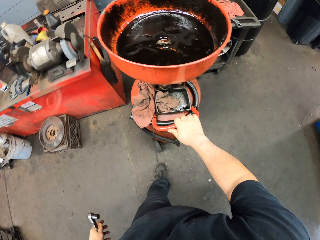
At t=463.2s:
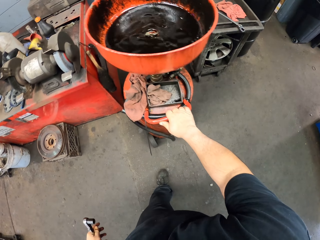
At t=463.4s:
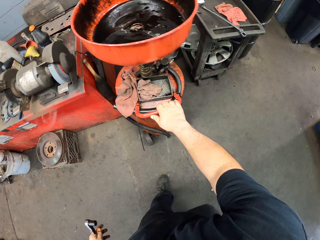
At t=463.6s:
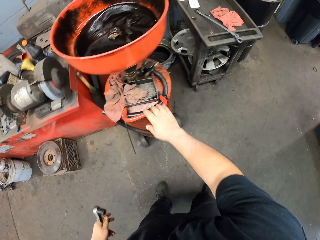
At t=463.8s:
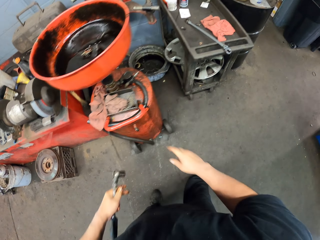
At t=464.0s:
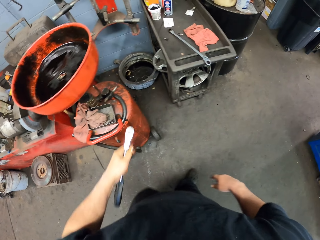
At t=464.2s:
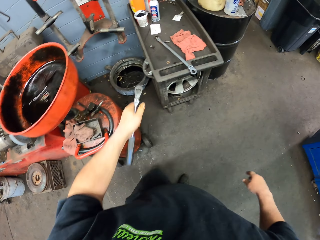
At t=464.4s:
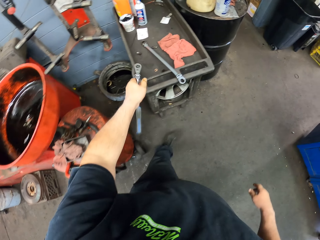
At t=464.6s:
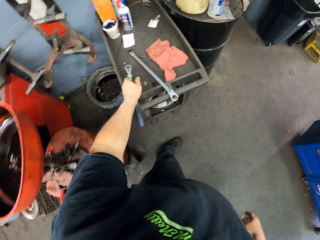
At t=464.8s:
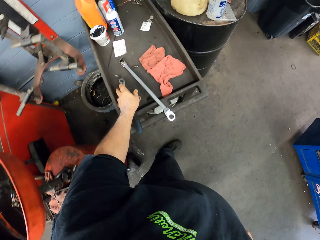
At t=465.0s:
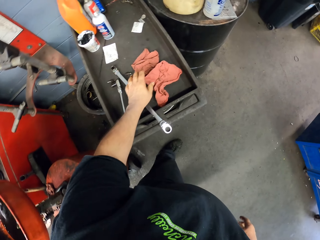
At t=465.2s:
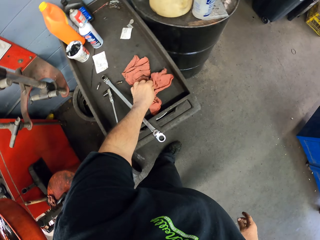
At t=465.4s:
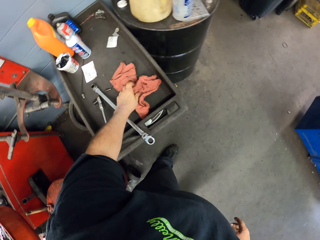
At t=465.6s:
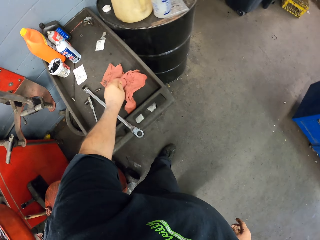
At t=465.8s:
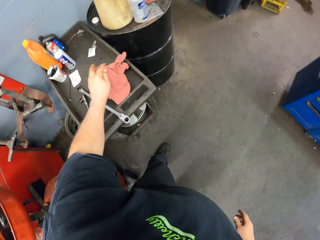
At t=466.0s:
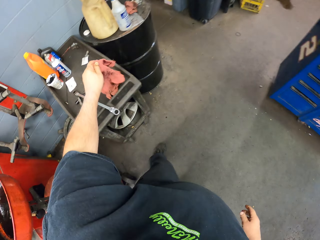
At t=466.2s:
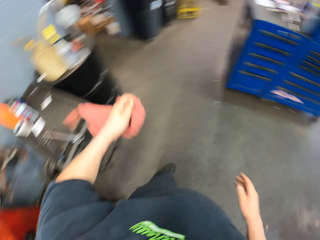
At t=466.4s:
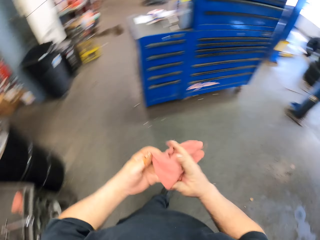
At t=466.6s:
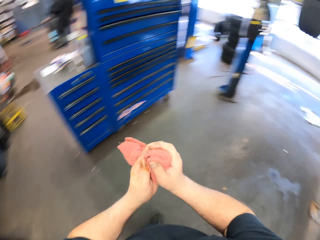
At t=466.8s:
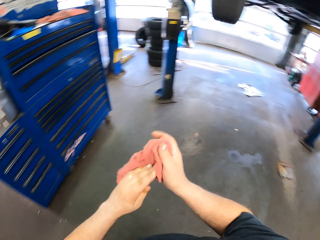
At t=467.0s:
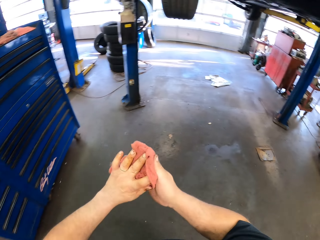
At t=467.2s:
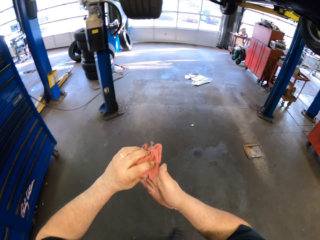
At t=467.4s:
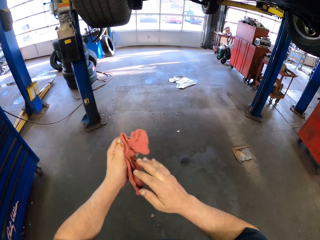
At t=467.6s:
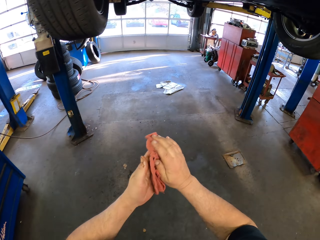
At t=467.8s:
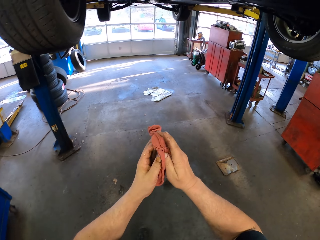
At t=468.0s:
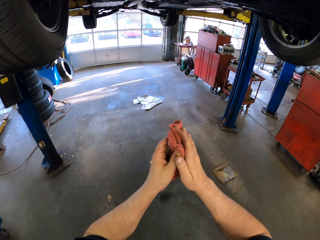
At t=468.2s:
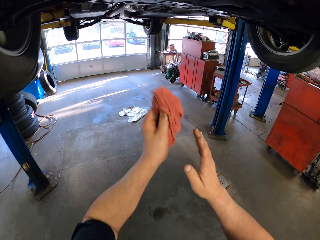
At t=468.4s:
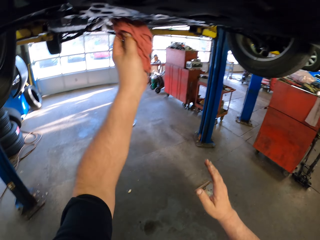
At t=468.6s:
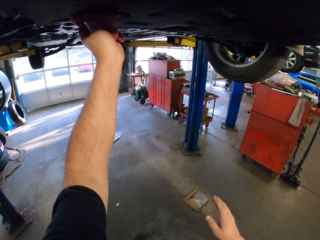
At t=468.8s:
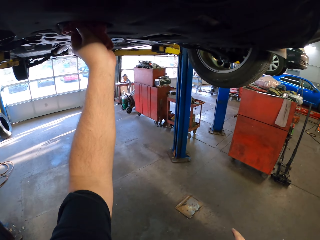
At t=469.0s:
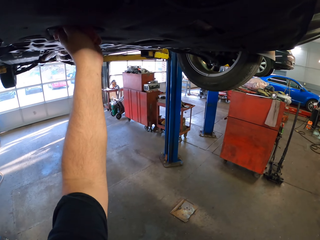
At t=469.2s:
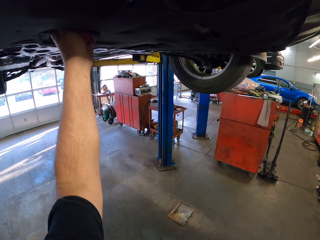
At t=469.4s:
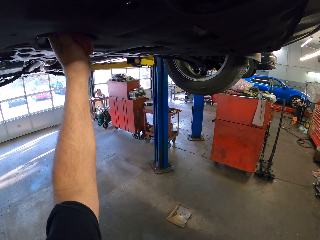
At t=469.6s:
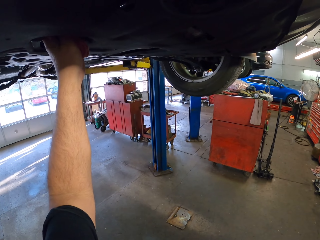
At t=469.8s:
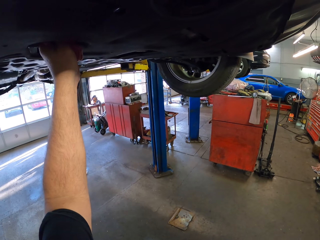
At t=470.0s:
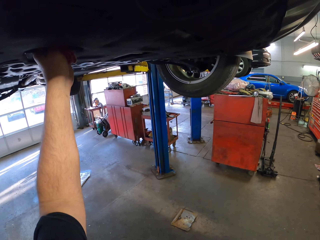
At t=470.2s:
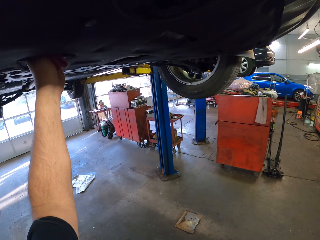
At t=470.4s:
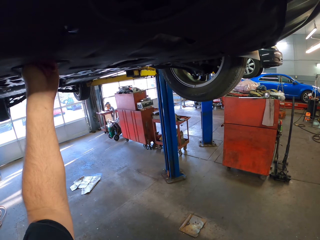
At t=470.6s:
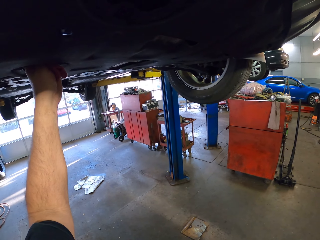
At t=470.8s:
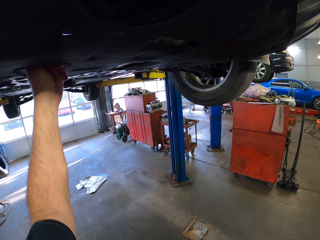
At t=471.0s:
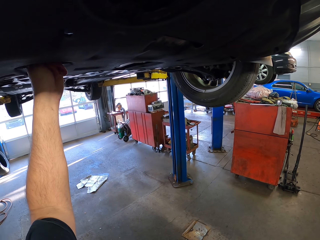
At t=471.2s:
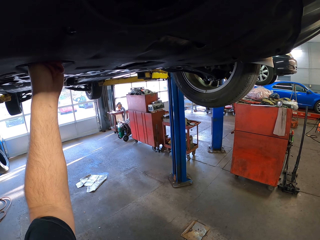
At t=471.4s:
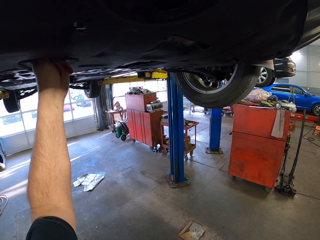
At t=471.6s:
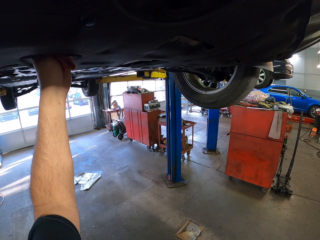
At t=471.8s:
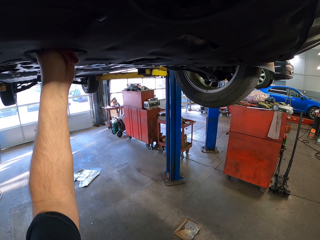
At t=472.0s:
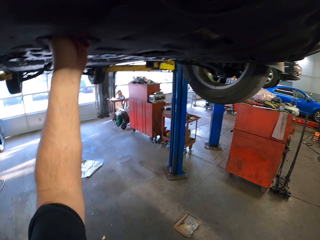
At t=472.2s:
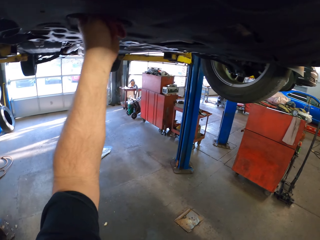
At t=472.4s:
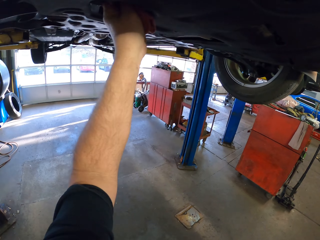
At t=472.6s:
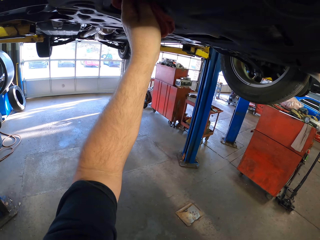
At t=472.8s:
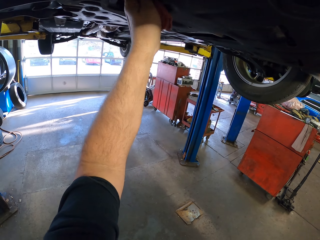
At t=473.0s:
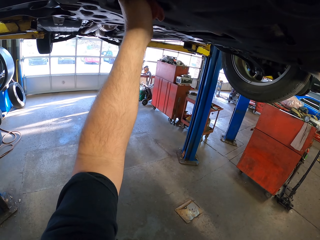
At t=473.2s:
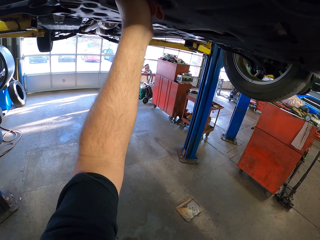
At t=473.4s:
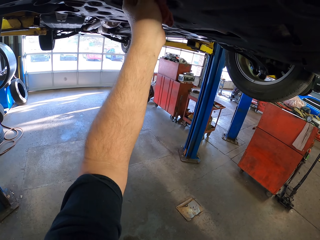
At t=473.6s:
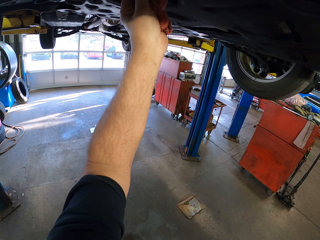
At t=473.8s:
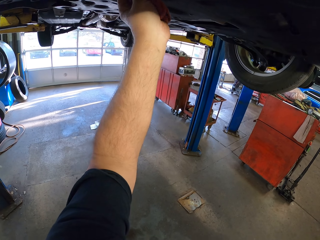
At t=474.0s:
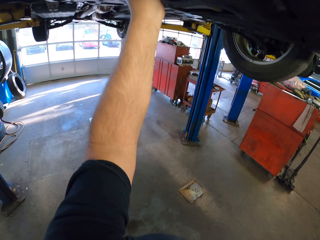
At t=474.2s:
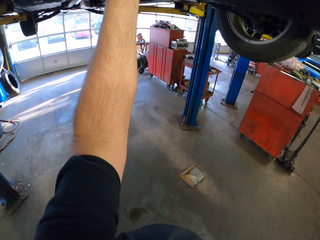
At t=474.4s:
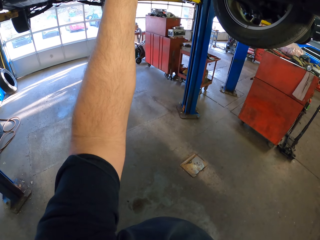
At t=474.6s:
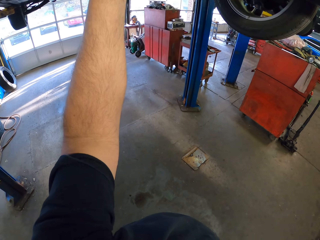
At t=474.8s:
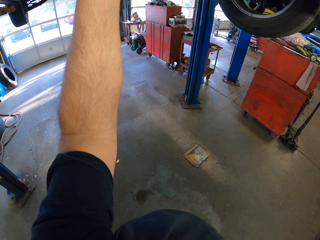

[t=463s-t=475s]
The camera wearer puts the ratchet spanner or wrench on the tool tray. He picks up the cloth from the tool tray. He wipes his hands using the cloth. He wipes under the vehicle using the cloth.

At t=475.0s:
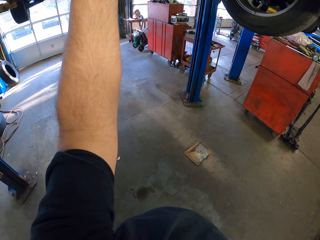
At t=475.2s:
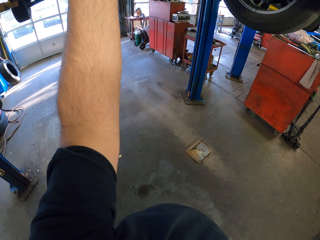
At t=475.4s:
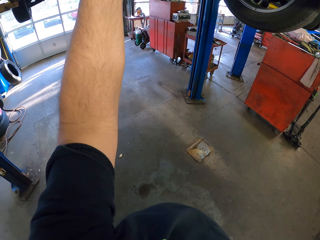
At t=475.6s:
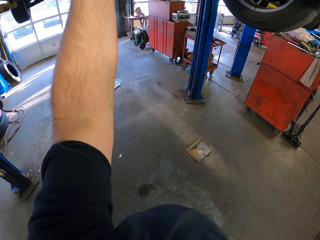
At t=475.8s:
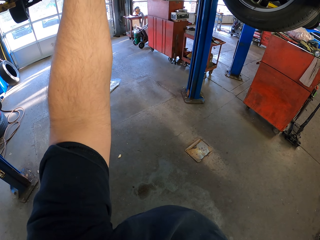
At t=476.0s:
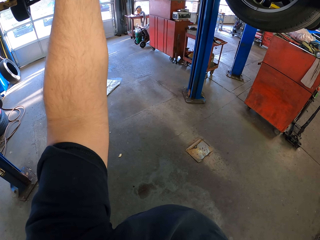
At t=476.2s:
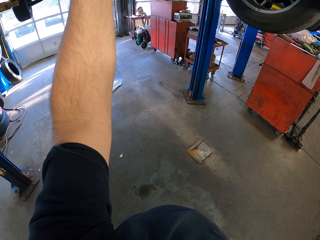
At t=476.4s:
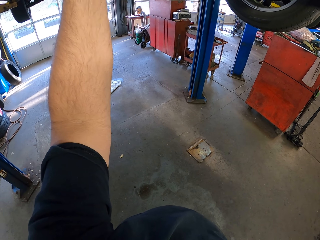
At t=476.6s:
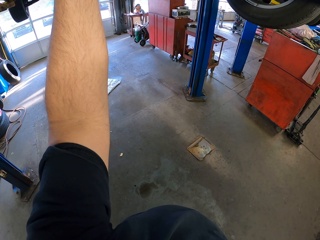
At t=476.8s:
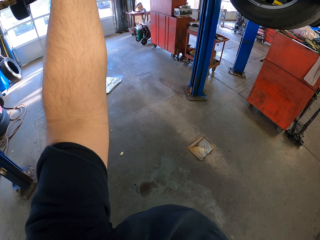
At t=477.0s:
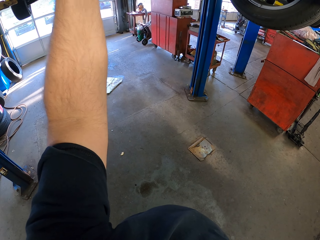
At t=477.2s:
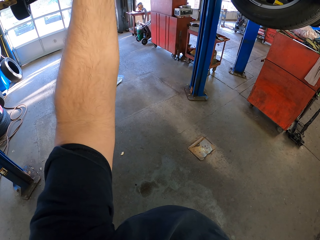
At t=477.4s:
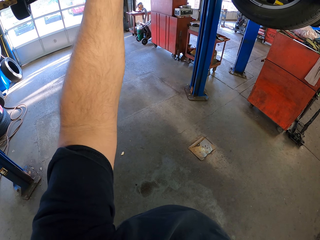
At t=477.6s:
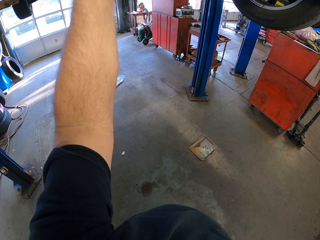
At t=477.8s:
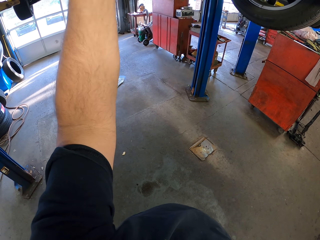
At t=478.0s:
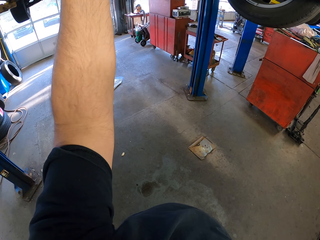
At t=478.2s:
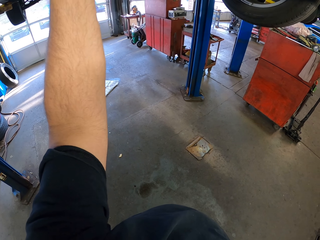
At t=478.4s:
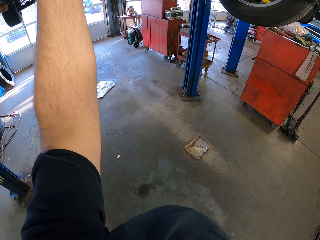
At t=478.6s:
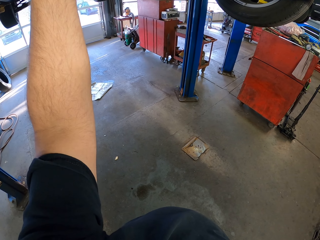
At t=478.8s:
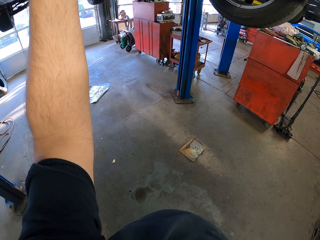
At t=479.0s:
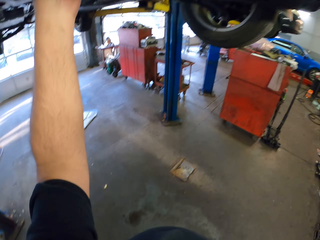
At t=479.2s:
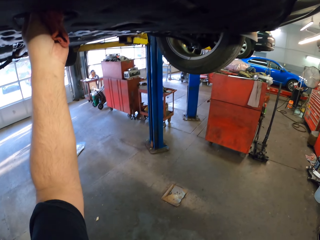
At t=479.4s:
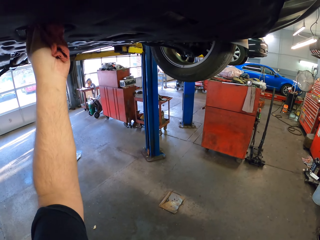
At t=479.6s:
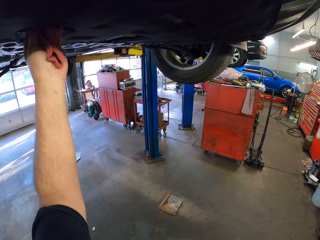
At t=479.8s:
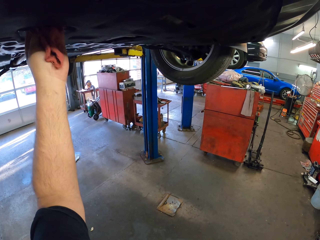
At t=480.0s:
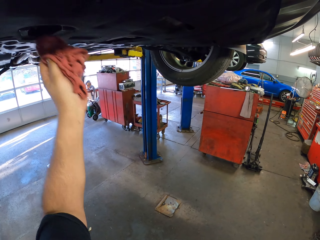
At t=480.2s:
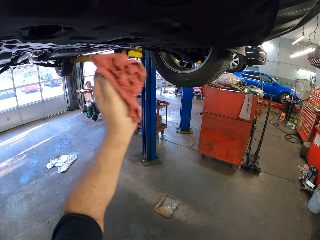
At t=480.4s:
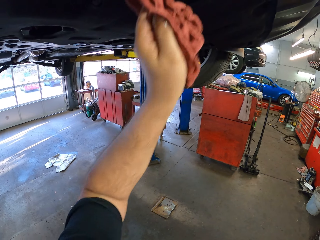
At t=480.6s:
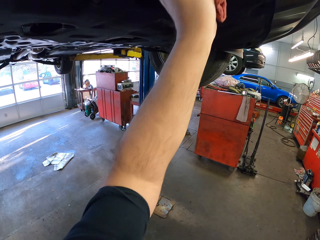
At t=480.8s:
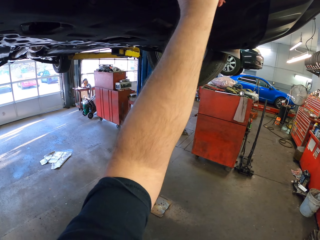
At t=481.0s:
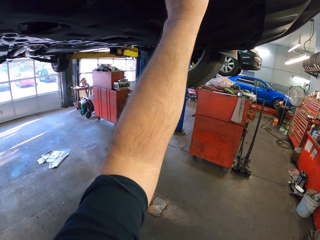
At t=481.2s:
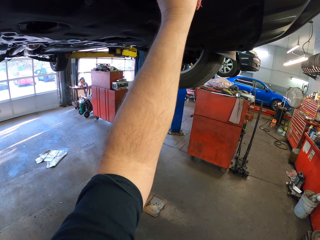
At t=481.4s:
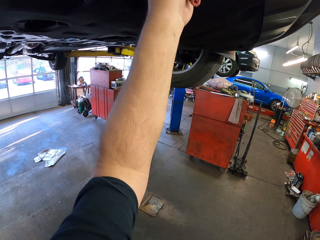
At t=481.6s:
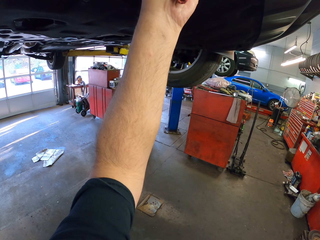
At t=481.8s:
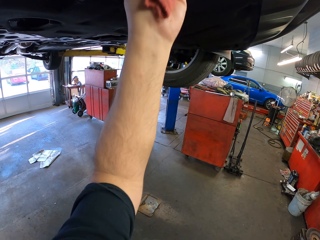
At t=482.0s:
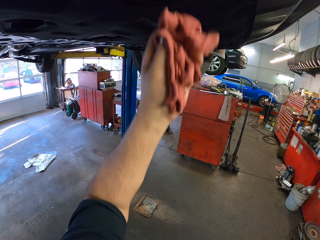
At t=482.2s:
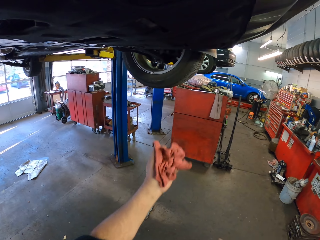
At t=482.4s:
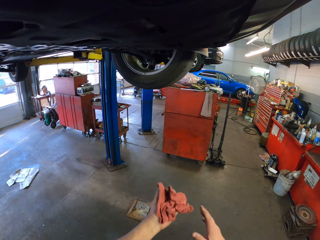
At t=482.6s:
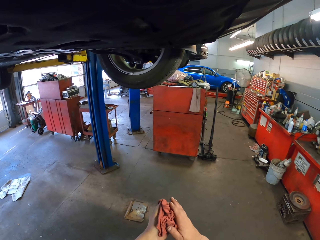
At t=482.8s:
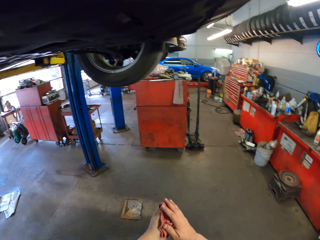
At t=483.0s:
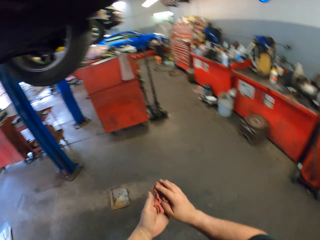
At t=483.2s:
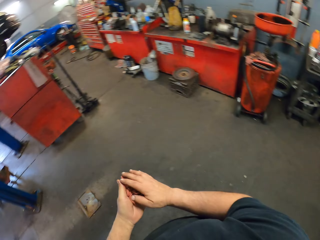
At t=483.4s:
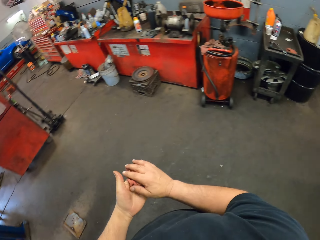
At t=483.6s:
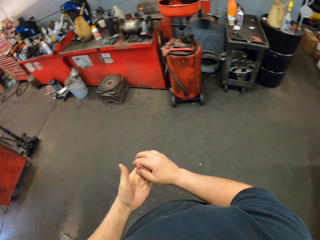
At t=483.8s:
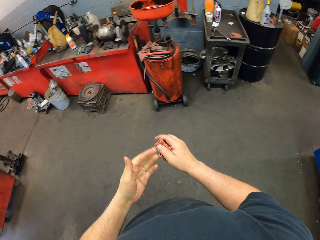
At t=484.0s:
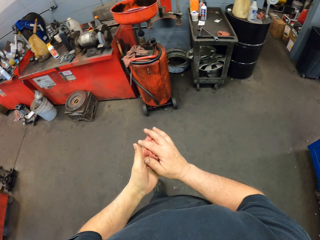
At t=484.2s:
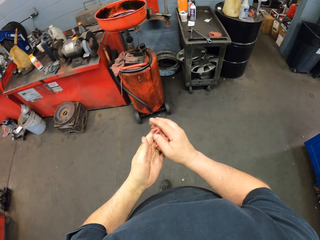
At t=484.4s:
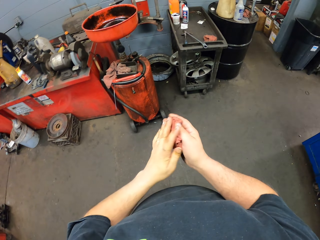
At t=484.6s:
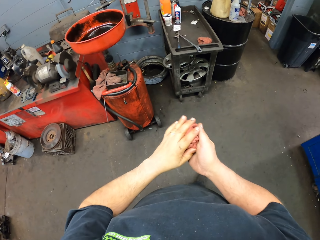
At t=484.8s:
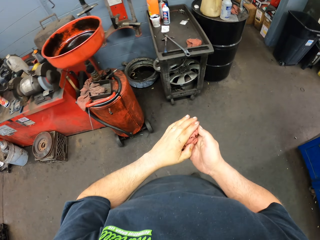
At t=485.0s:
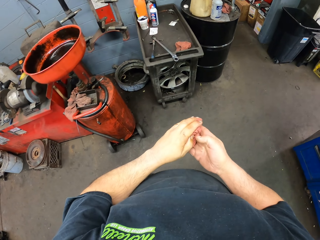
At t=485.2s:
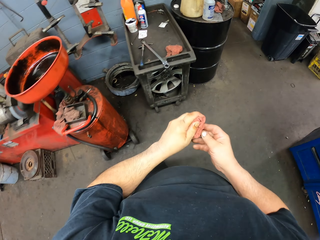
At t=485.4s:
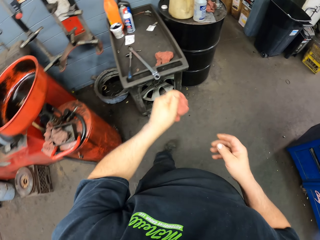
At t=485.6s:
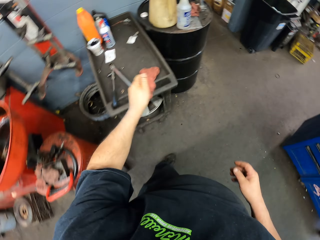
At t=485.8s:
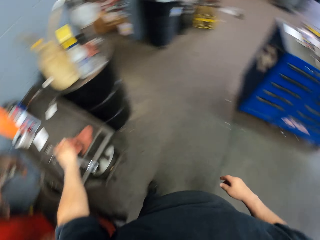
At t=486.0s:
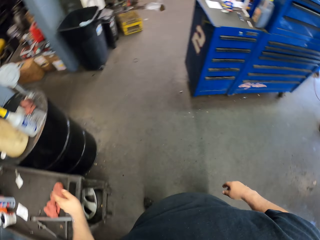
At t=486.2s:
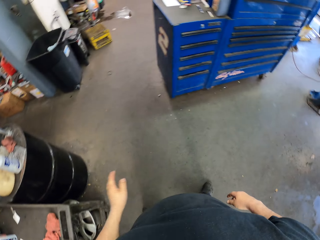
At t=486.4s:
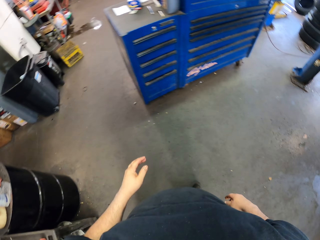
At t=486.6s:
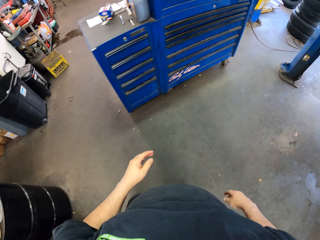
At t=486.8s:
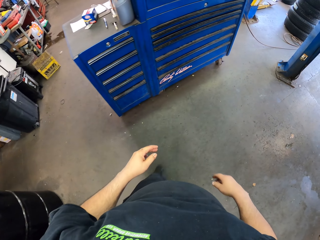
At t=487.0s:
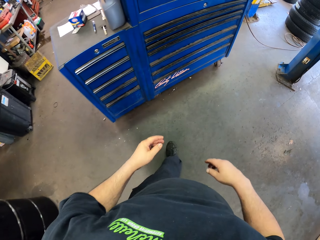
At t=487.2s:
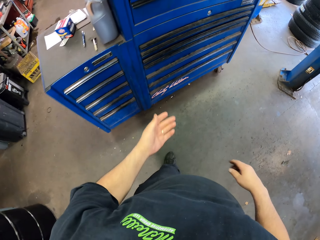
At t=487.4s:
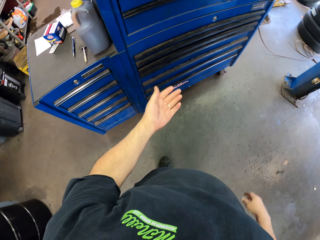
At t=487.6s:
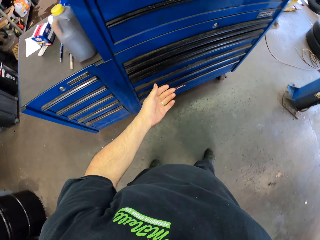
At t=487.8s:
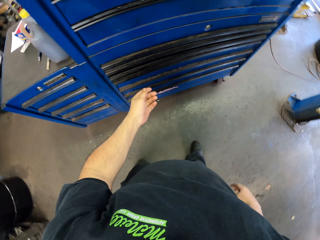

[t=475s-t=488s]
The camera wearer moves his hand. He wipes the vehicle with a cloth. He holds the cloth with both hands. He wipes the hand using the cloth. He drops the cloth.
